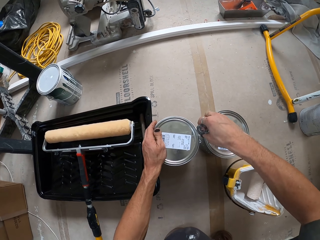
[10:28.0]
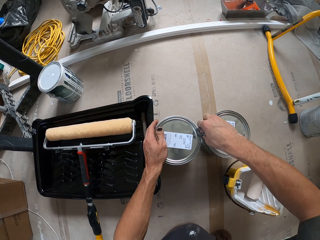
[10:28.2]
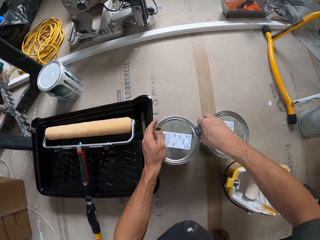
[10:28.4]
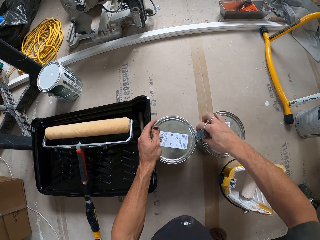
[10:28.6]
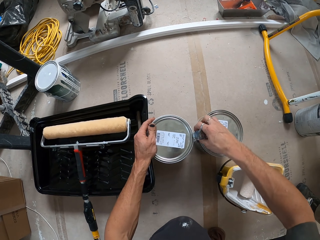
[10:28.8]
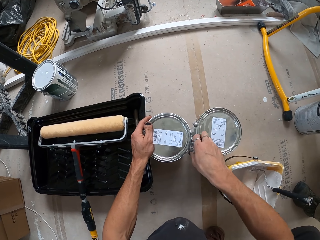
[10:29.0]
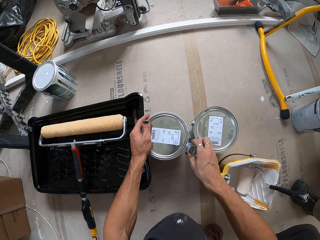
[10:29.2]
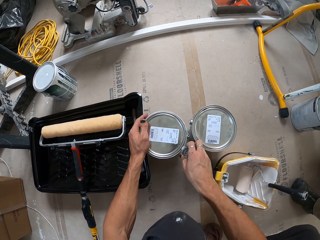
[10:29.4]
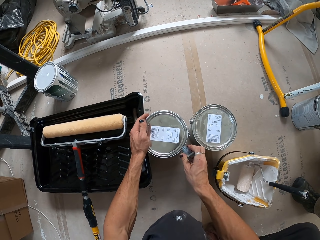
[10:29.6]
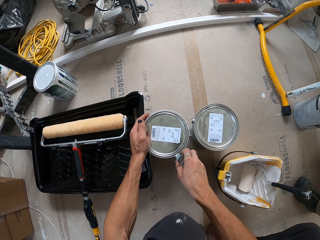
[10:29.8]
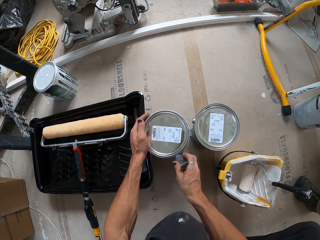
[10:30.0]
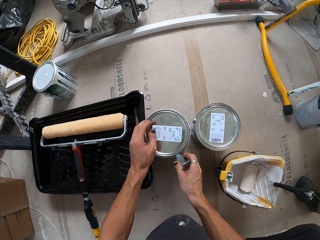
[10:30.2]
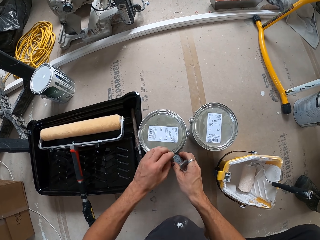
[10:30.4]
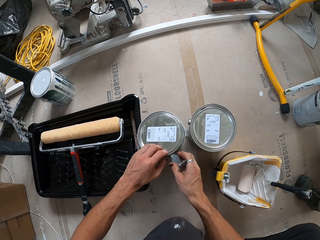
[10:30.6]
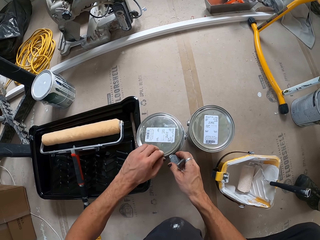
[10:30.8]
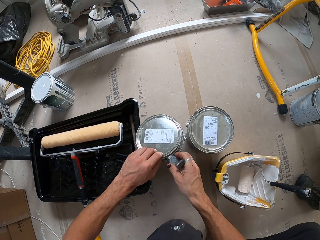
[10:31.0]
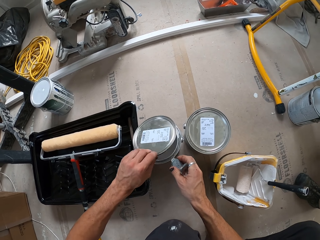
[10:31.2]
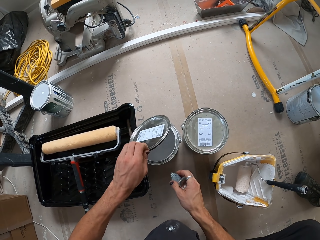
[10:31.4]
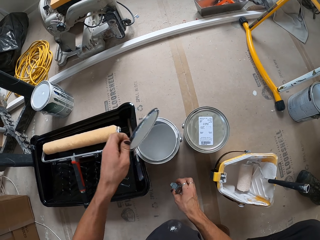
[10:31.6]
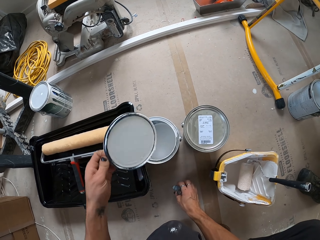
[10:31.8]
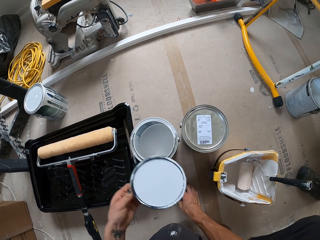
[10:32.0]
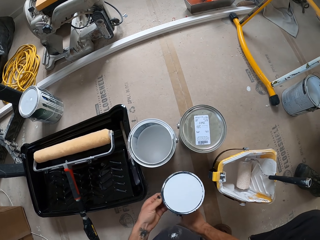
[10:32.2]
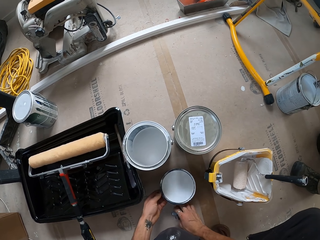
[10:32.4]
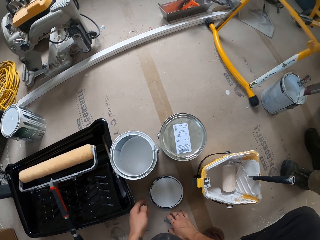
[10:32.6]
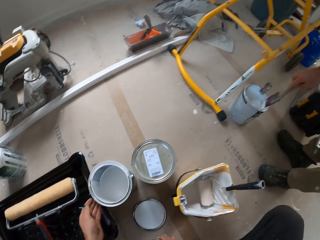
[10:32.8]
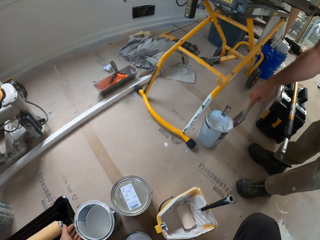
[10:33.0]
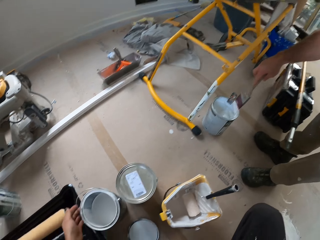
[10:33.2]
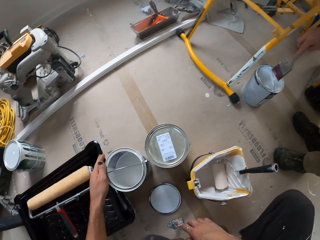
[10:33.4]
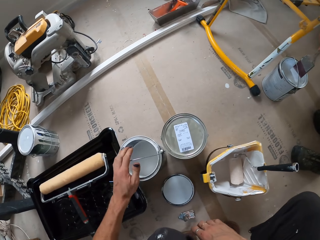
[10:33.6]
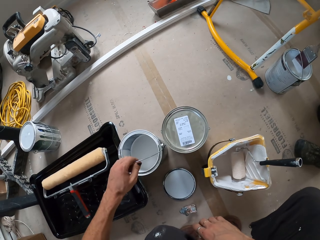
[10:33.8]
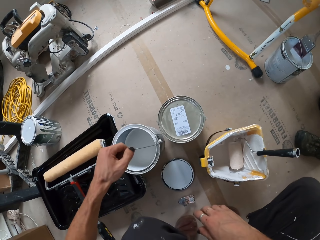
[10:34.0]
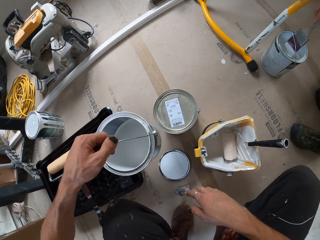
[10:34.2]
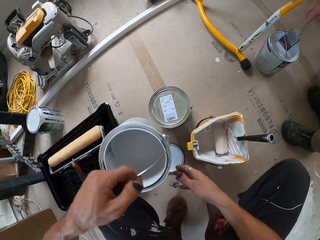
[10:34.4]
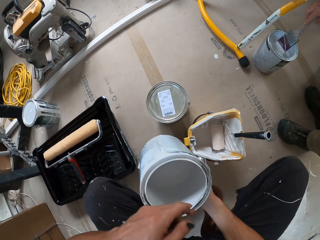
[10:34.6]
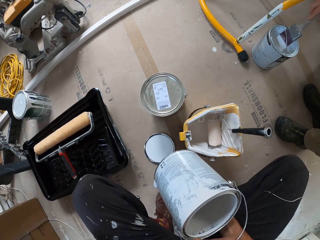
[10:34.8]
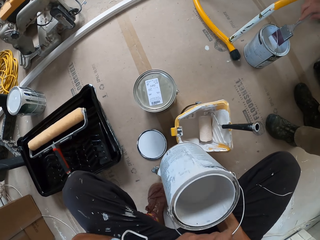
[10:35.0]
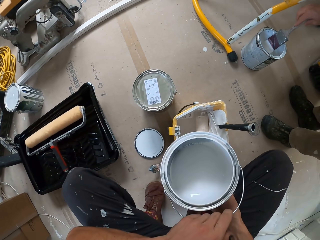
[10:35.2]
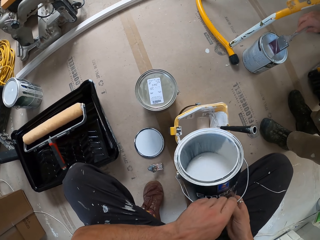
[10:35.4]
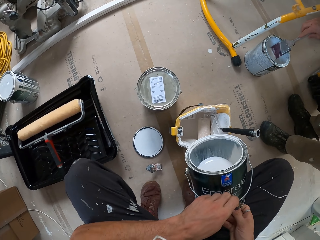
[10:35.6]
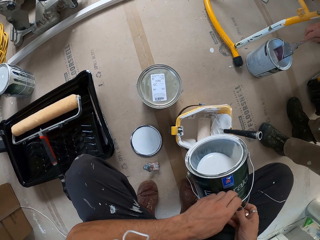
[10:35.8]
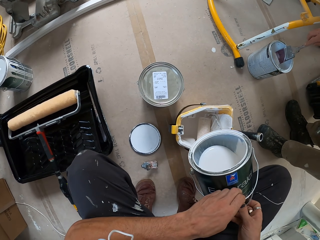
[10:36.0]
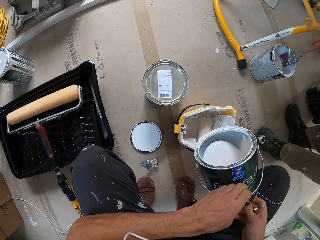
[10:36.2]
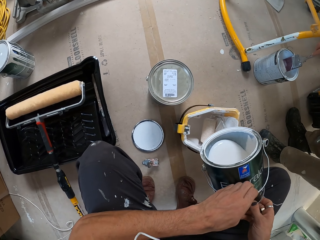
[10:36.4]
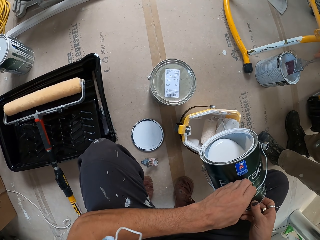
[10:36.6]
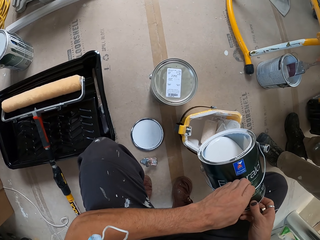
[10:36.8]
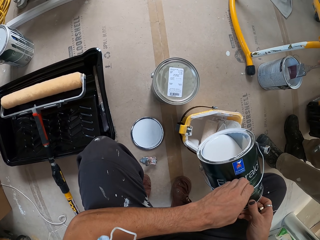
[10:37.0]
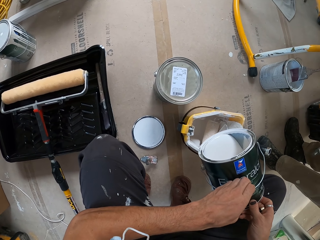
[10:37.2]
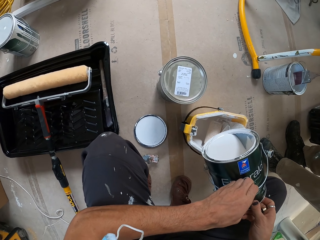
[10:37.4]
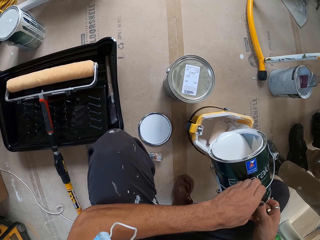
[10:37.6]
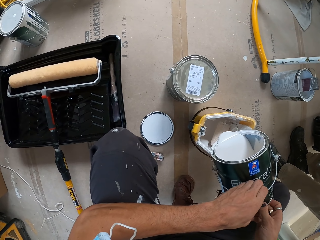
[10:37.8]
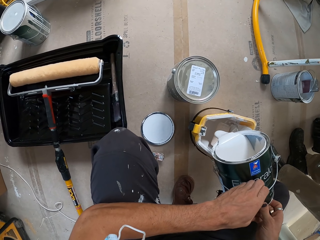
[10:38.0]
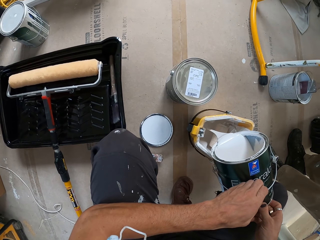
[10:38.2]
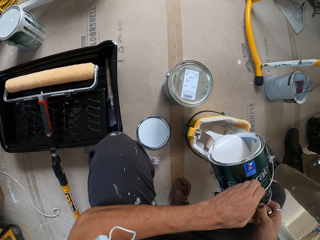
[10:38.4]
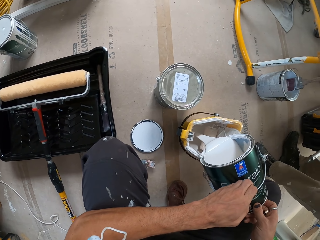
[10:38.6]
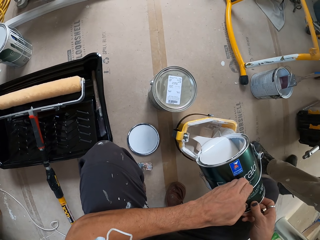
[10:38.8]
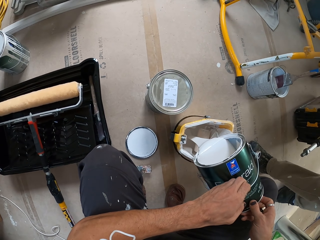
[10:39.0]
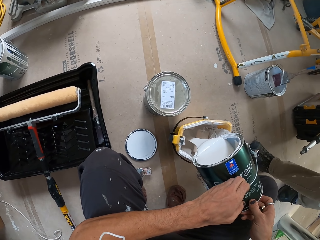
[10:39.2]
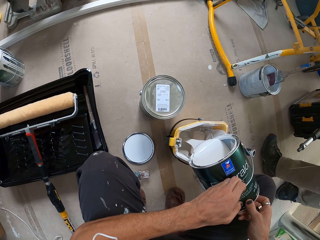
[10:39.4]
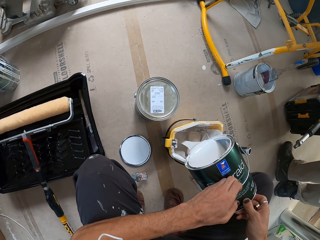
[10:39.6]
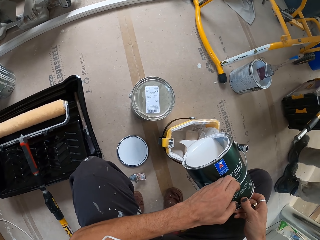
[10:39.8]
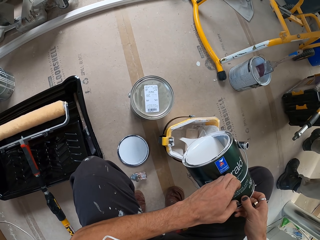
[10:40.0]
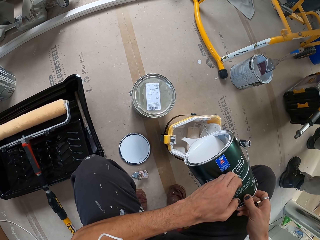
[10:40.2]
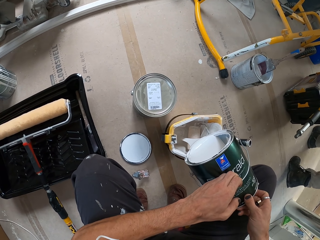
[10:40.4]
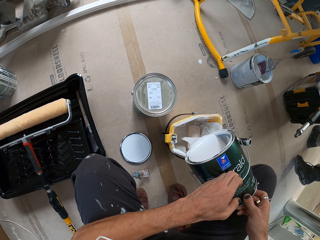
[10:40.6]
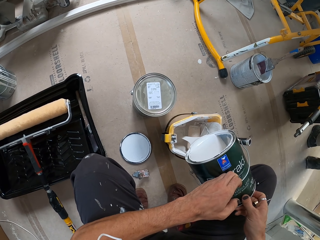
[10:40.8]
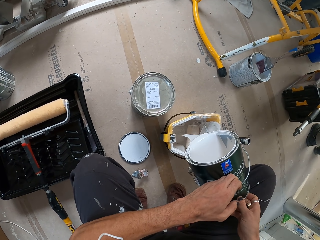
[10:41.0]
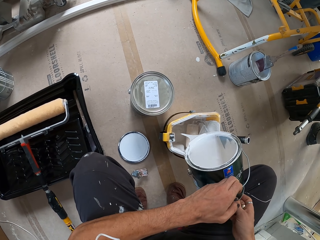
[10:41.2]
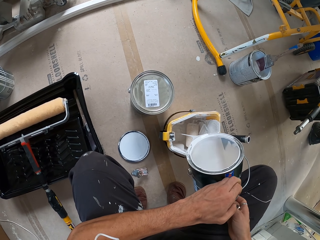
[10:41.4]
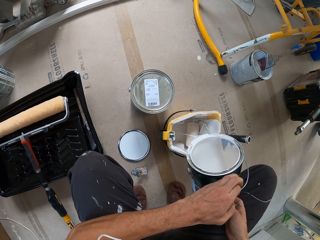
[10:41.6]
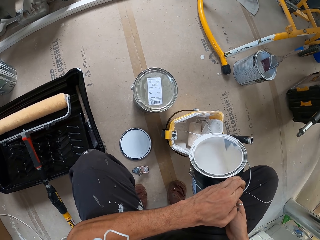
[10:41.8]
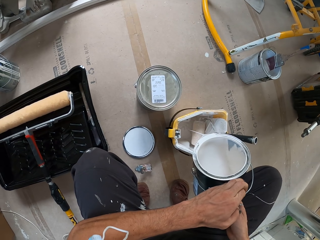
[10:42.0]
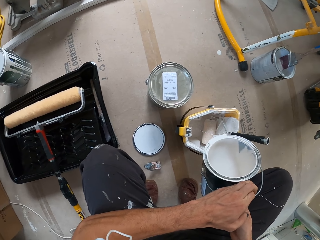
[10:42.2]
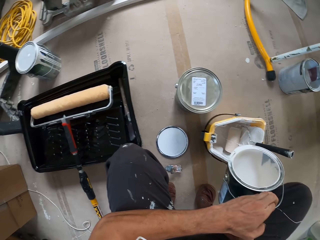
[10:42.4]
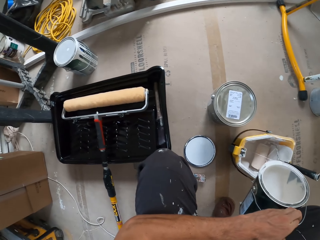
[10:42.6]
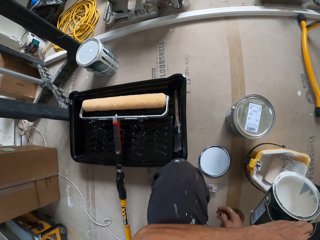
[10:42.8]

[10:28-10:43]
The camera wearer opens the can with the opener. They place the paint lid on the floor. A man removes extra paint from the brush. The camera wearer picks up the paint tin and pours the paint in the paint bucket. The man walks around the house. The camera wearer pours the paint in the paint bucket.

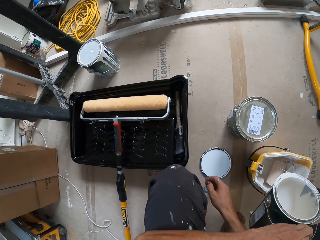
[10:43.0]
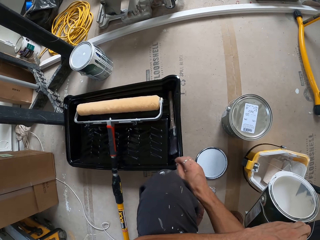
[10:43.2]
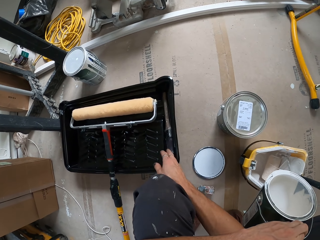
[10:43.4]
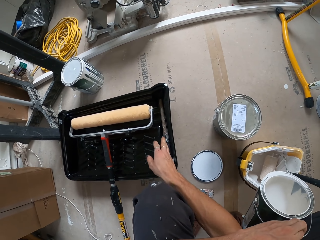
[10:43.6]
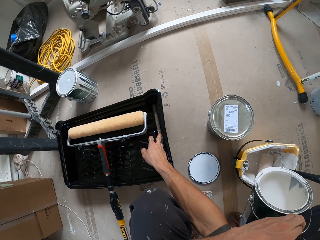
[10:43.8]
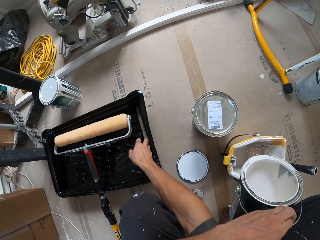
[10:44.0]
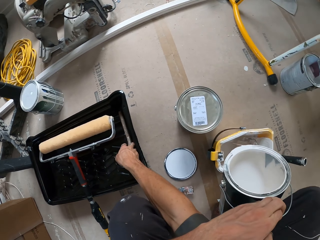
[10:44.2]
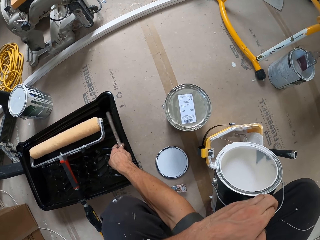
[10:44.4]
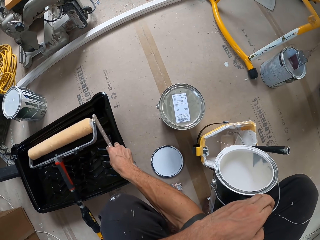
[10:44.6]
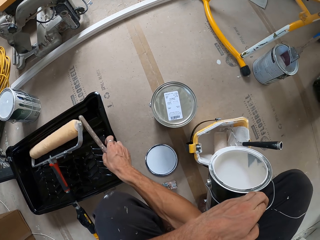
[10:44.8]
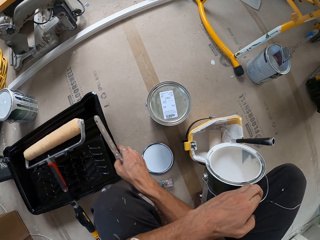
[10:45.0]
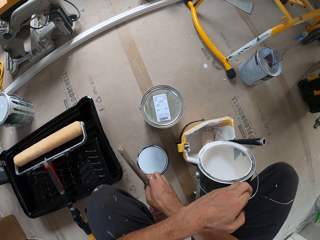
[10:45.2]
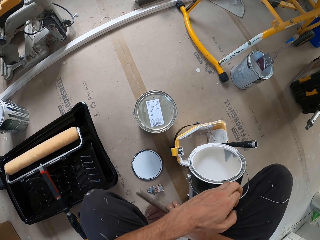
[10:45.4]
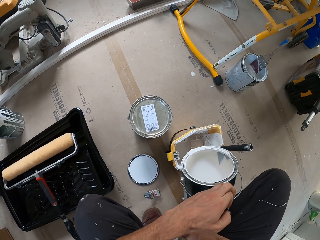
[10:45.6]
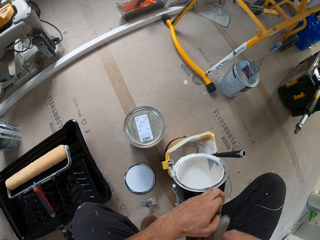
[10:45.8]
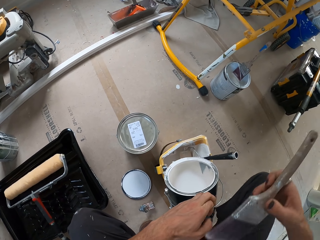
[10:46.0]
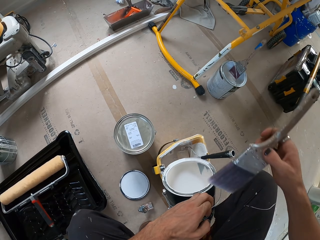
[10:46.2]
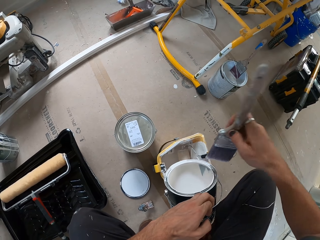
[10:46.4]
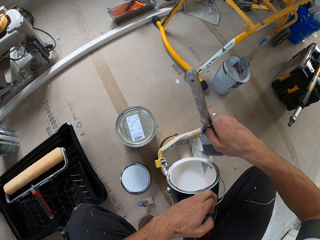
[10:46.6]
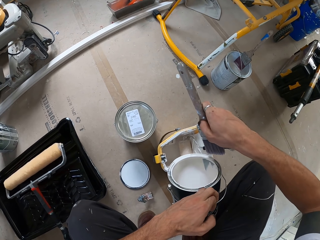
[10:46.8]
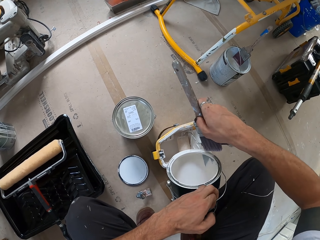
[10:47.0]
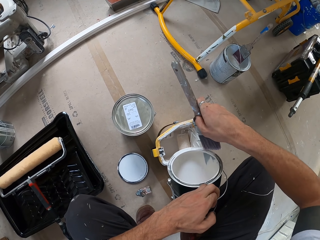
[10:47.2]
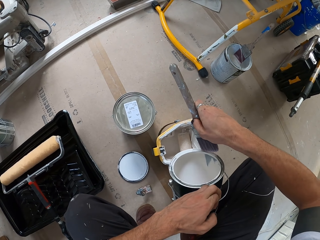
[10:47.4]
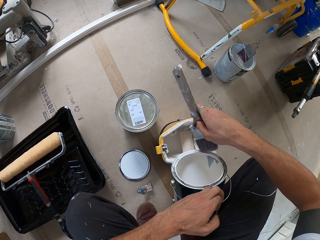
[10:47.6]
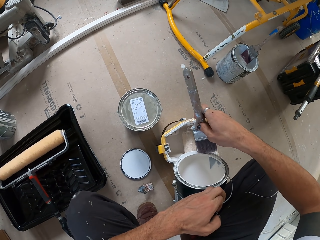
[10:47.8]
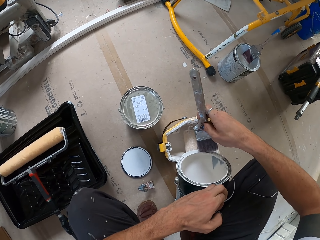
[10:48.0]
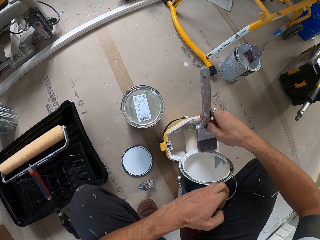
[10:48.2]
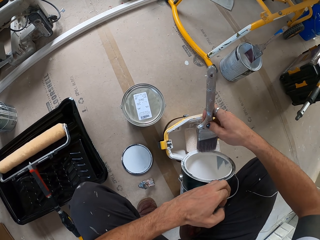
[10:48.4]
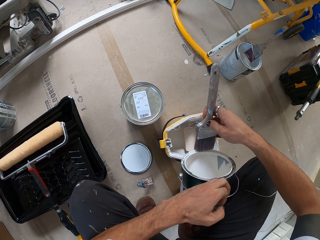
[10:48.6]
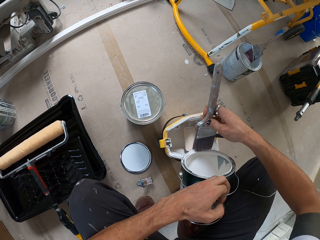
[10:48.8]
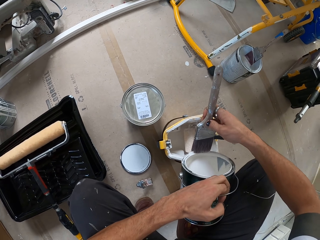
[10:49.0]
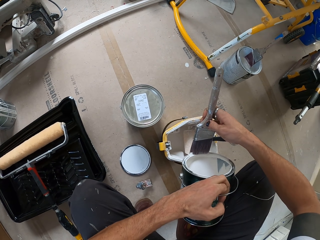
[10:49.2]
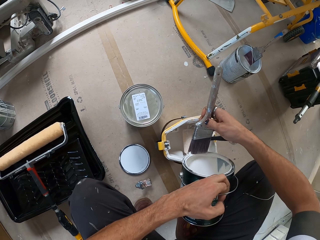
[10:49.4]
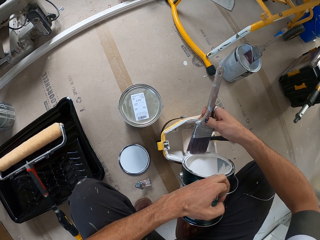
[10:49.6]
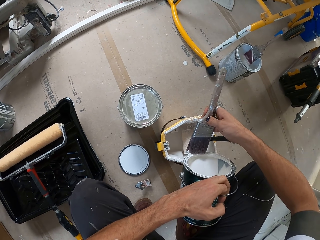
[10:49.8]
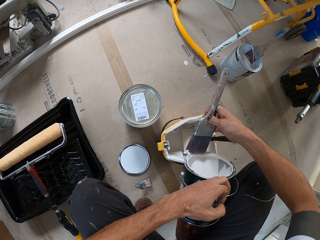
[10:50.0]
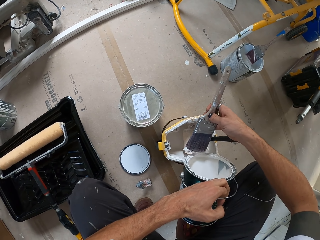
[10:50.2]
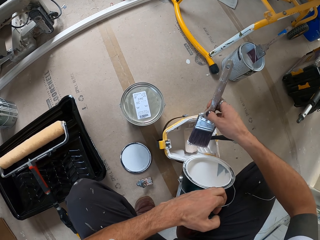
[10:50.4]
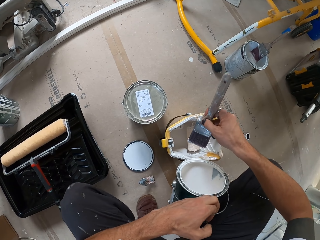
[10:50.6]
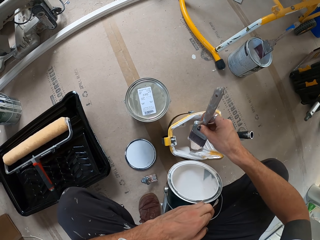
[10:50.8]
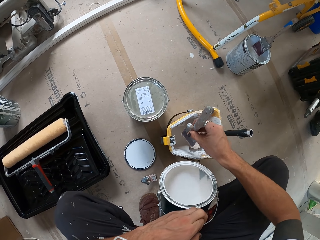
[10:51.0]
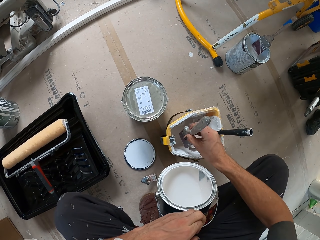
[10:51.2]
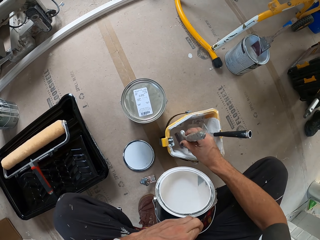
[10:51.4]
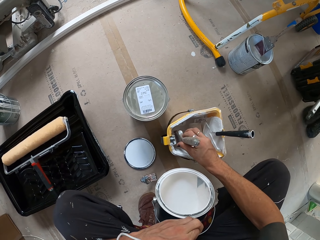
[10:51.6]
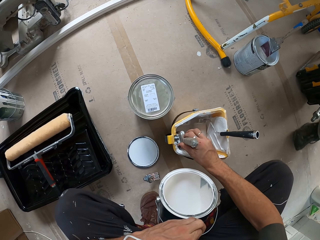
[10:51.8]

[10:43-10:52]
The camera wearer picks up the paint brush with the right hand. They remove extra paint from the tin. They wipe the paint can with the brush.
